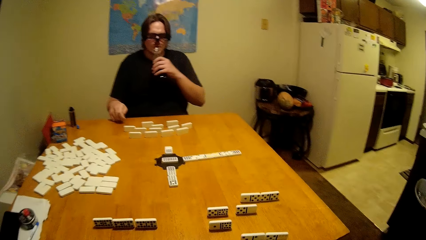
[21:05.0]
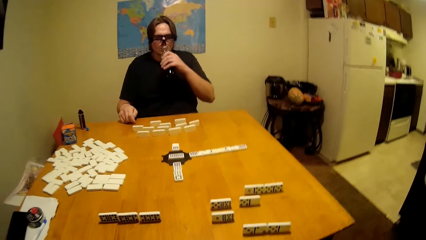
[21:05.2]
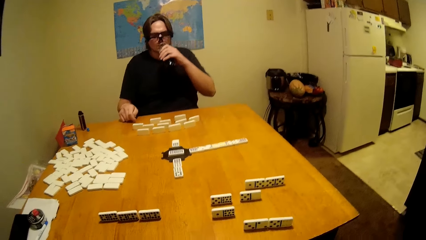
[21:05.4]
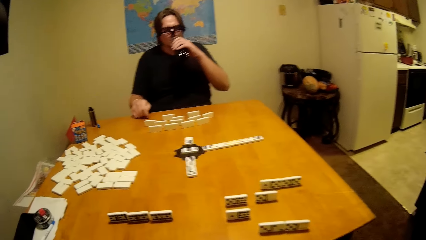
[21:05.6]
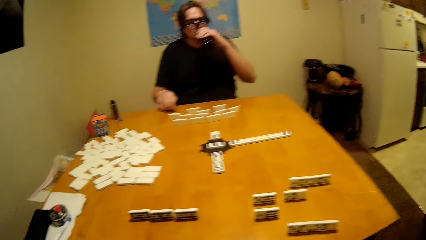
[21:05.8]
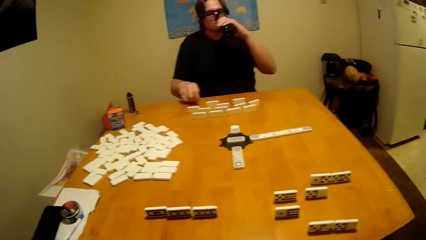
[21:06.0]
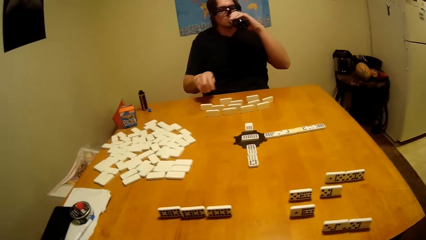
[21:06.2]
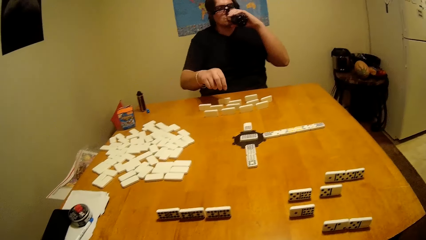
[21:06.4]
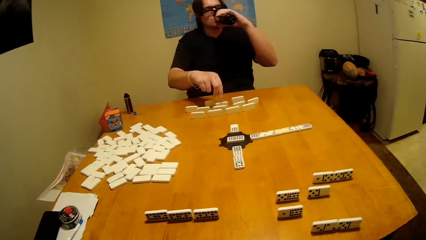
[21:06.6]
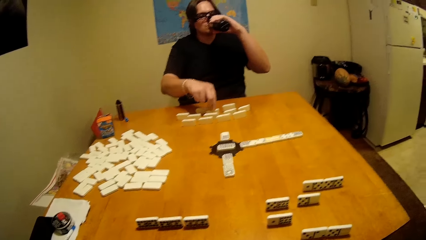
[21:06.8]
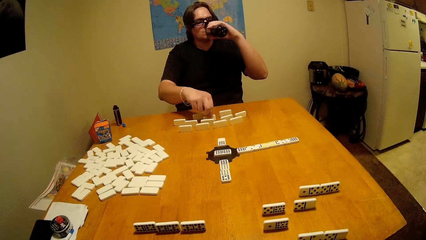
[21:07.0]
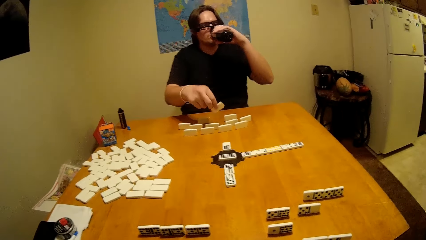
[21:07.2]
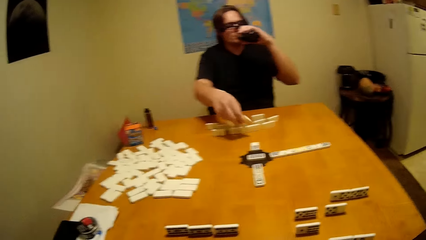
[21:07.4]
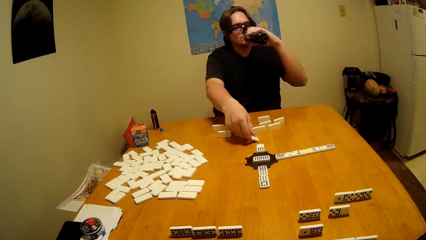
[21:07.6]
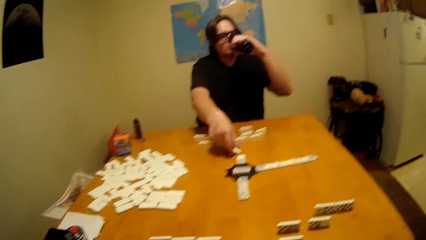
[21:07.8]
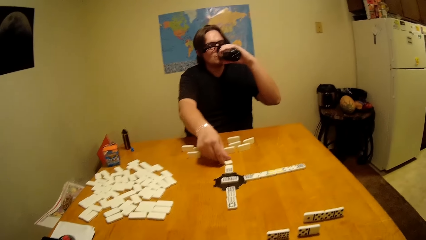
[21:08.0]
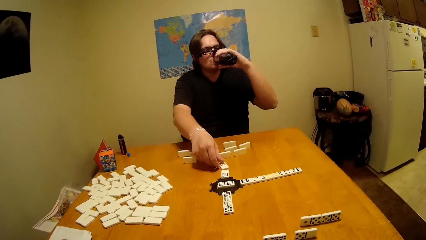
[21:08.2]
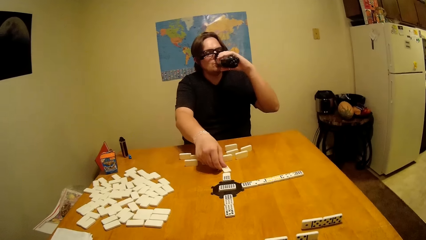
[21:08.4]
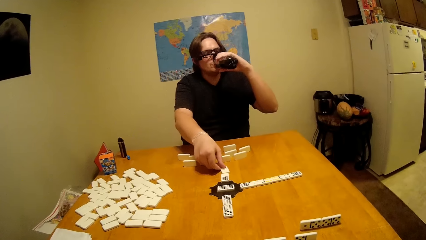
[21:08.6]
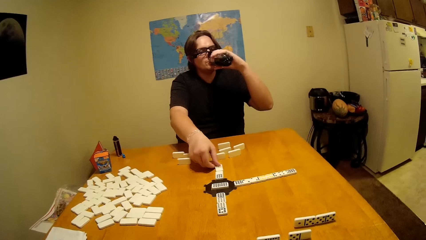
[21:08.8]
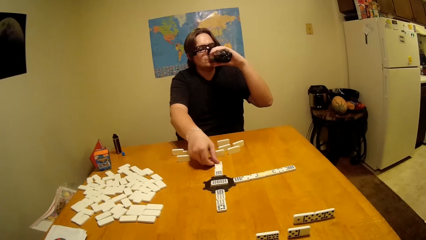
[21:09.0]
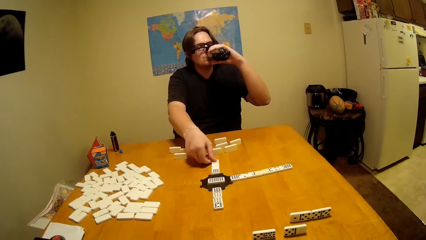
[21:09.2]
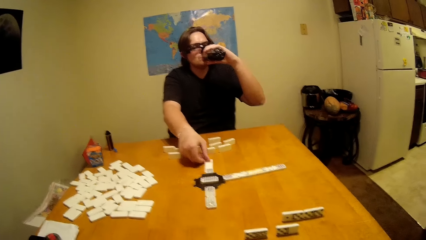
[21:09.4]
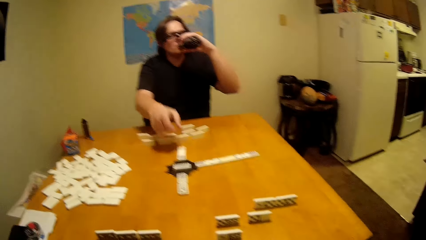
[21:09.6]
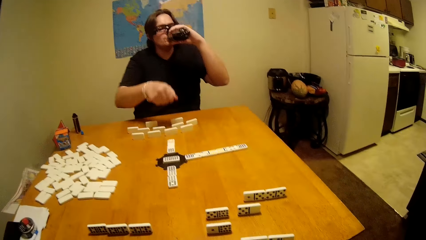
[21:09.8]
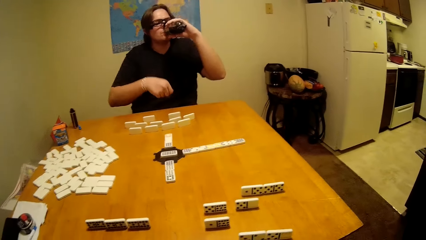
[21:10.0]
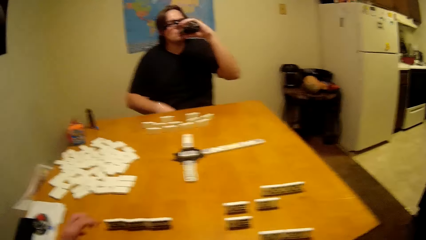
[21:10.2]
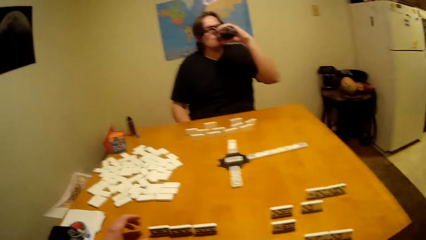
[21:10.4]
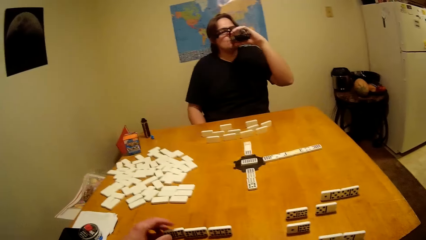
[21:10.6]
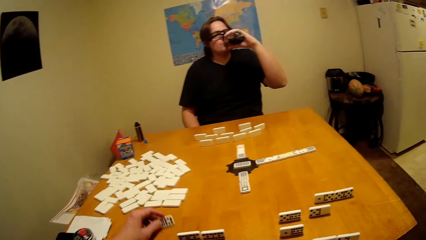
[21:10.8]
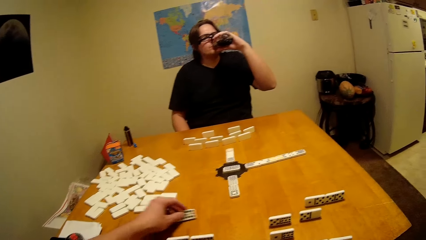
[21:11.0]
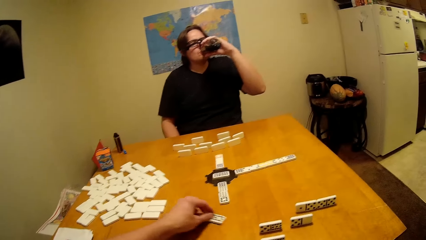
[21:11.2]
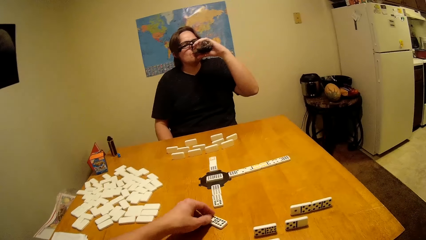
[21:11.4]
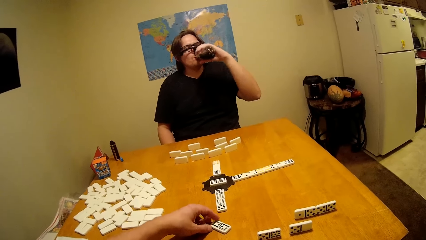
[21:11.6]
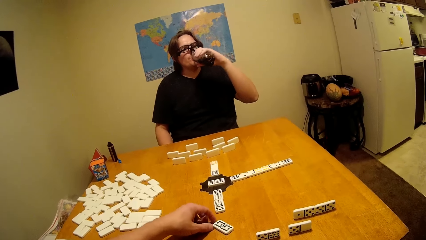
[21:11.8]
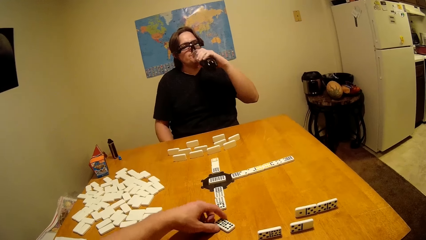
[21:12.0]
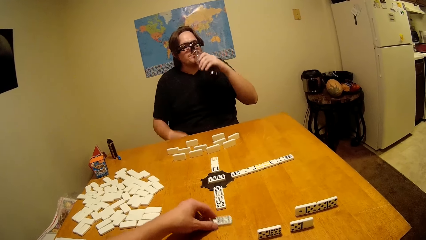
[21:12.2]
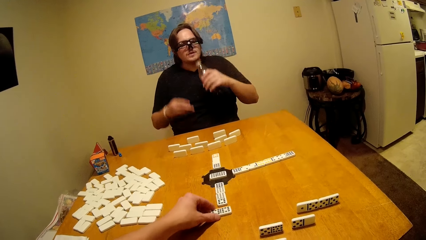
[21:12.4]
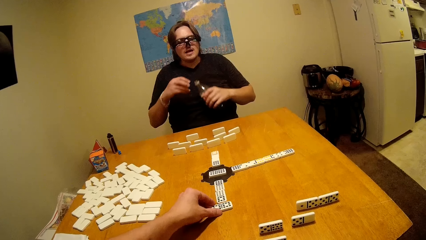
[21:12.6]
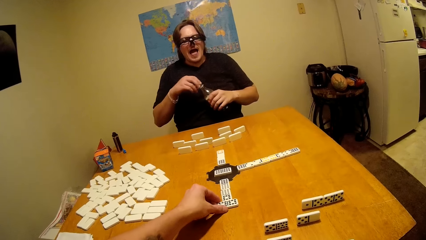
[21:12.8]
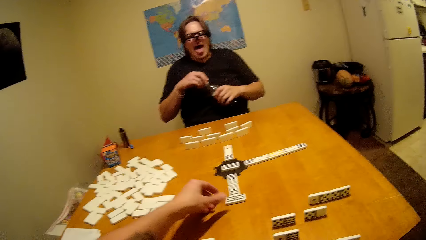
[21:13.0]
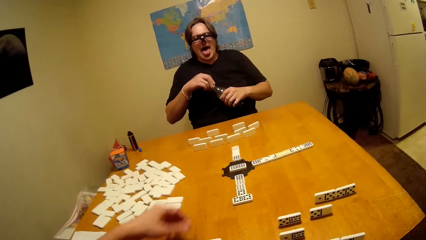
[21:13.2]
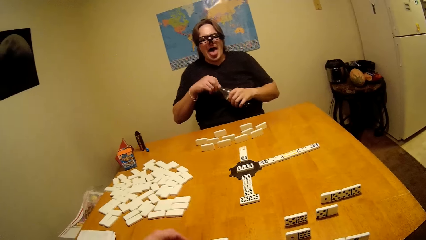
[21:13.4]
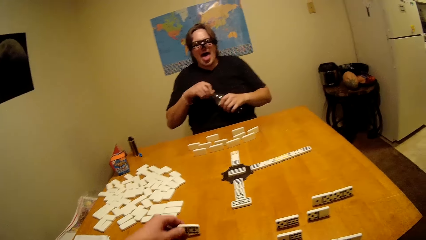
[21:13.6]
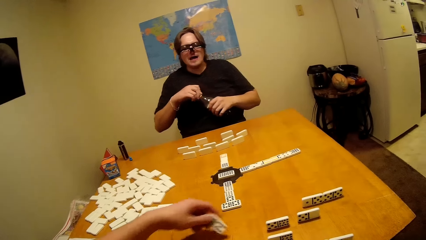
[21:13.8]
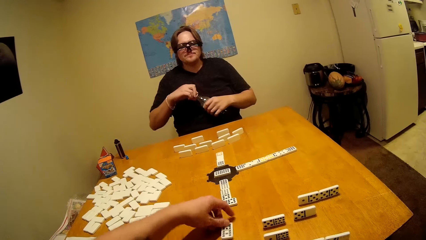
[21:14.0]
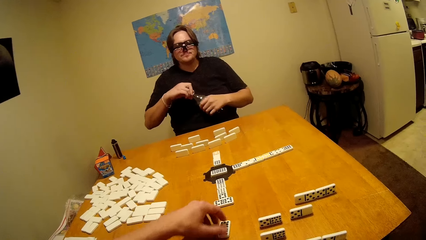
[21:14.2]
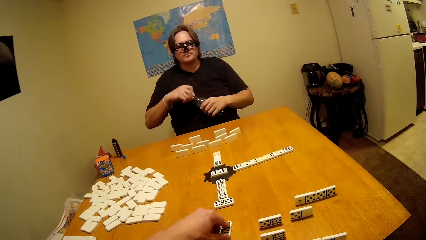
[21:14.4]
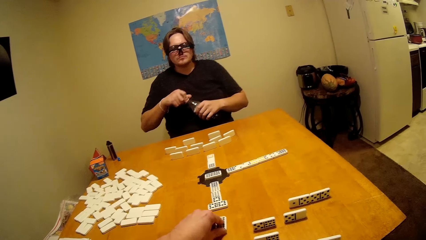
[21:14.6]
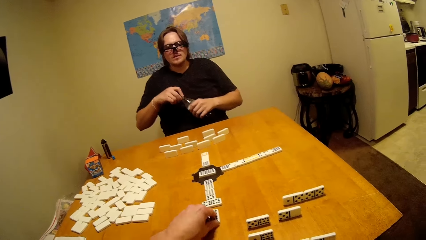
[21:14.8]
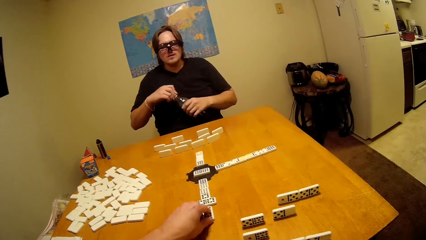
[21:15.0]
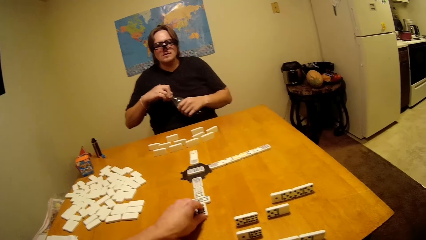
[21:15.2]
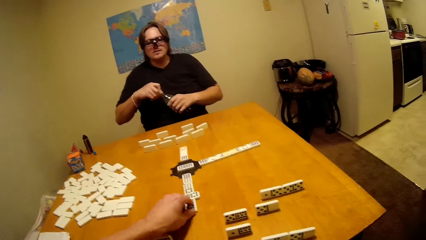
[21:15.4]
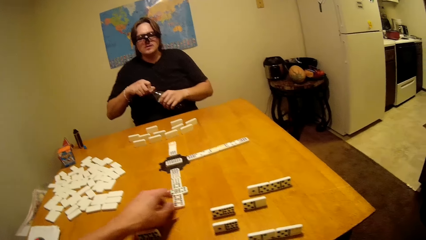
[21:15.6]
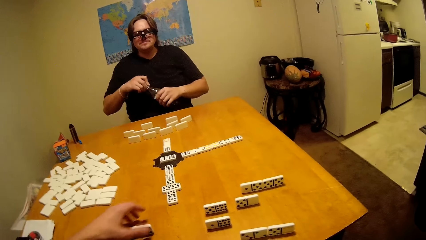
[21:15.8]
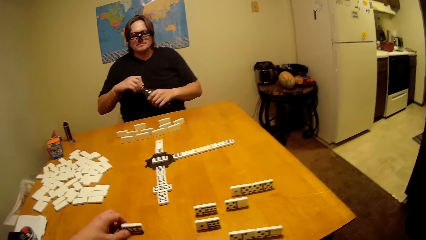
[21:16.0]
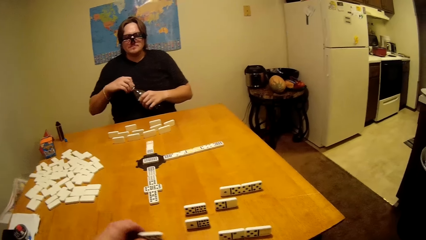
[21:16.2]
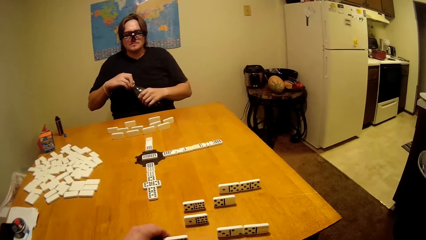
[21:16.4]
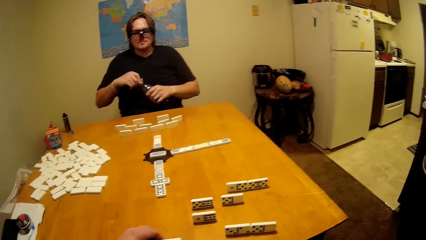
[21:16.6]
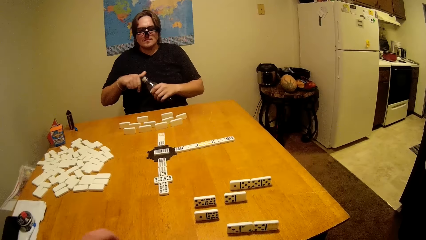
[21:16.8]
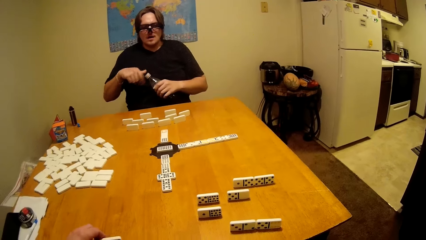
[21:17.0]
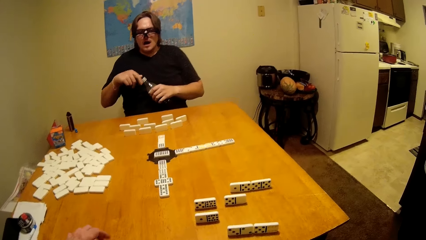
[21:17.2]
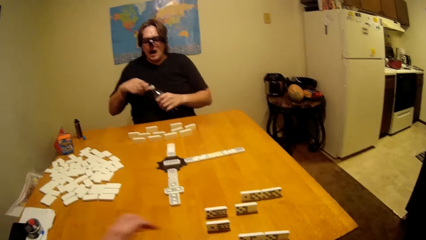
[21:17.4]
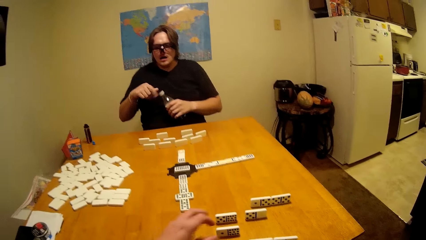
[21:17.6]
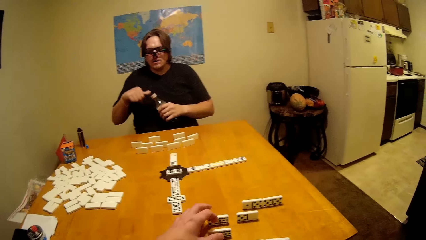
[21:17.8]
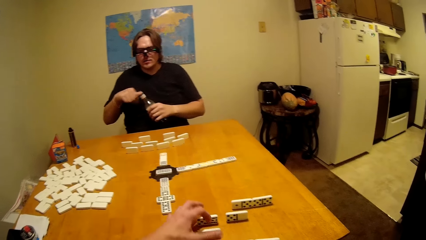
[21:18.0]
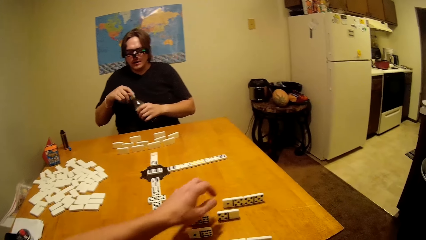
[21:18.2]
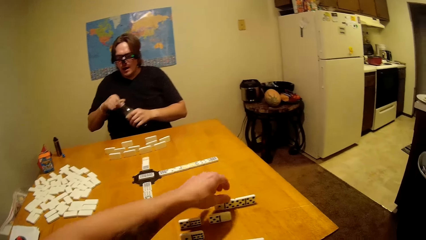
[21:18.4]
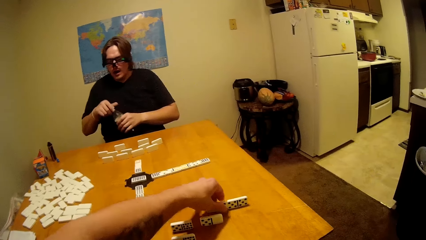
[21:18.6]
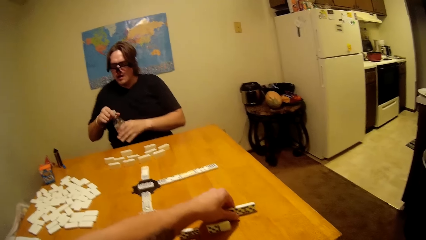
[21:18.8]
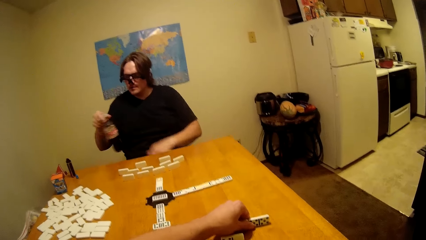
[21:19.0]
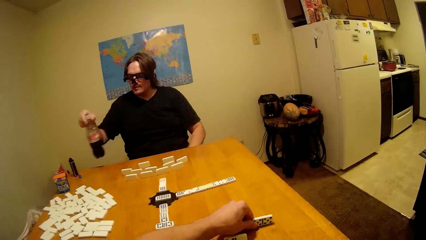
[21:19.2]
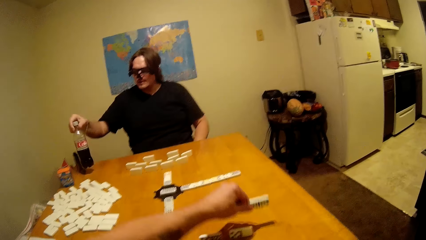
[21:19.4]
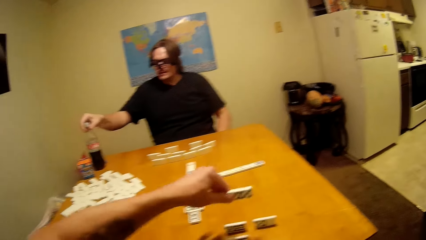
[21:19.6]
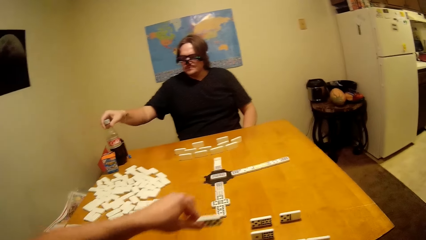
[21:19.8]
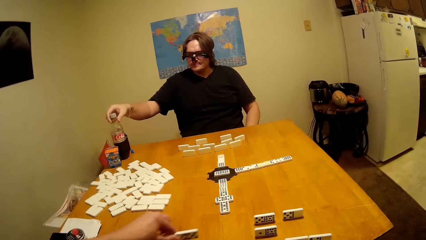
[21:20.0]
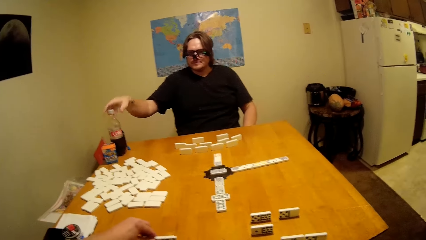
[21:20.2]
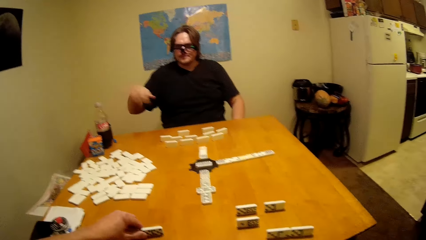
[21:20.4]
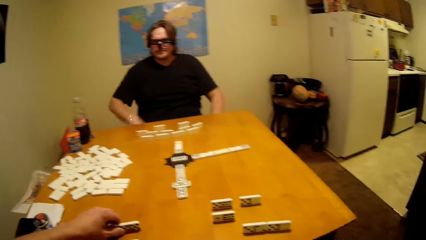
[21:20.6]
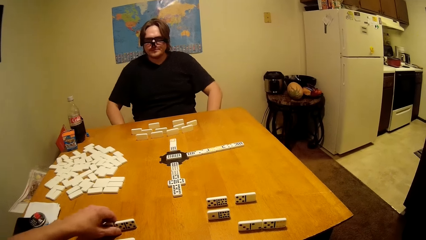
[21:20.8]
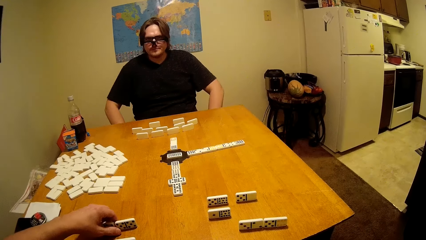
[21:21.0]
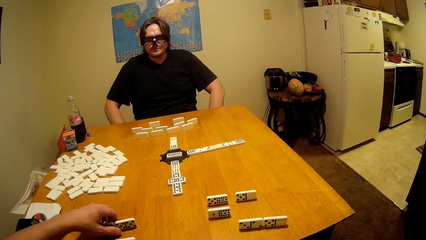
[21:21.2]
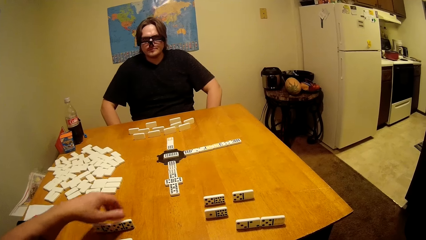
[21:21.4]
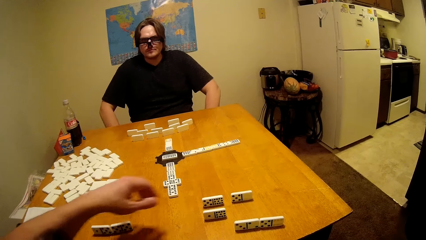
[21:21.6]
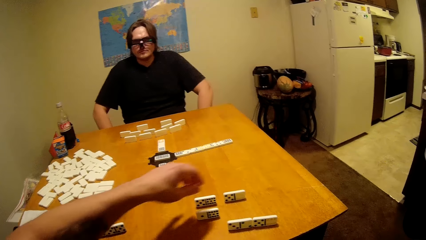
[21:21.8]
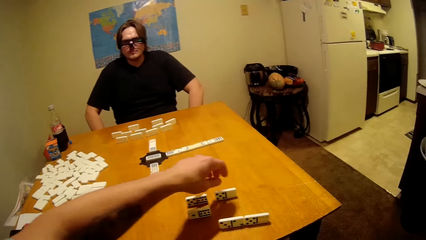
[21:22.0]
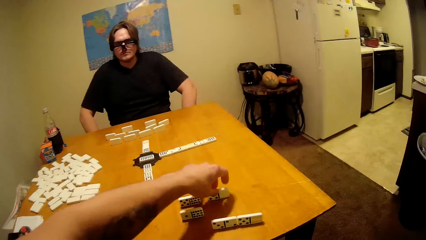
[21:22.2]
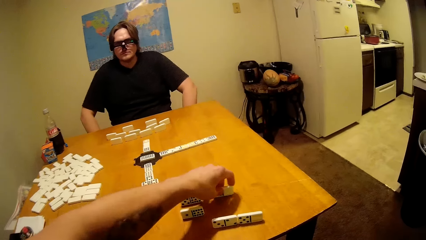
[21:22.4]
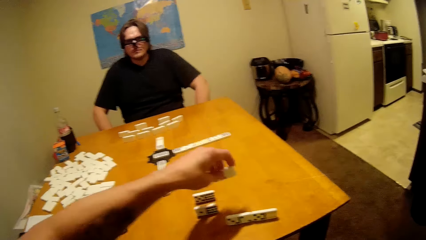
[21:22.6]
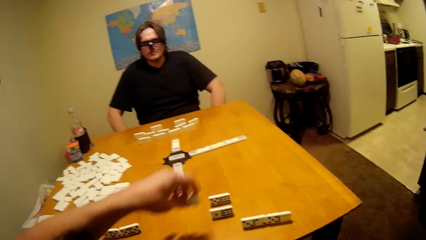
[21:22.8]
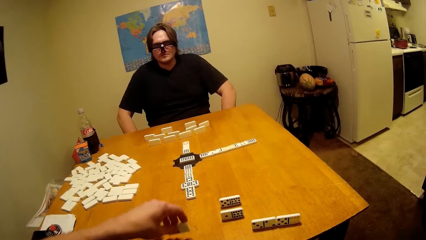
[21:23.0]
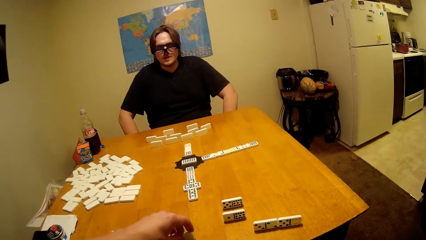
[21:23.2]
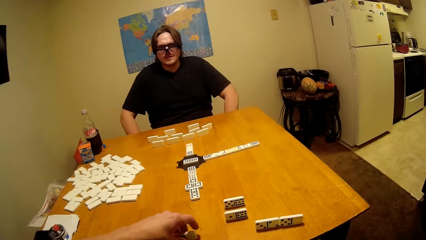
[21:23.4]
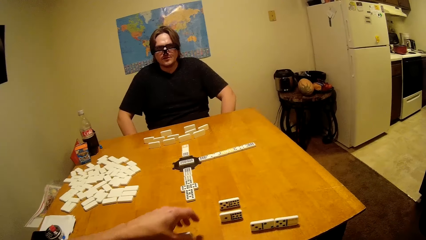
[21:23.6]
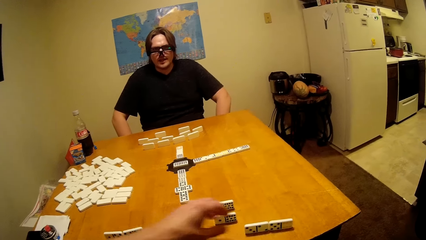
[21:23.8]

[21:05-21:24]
A person drinks soda. The person plays the dominoes game. The camera wearer plays the dominoes game and arranges his pieces.
